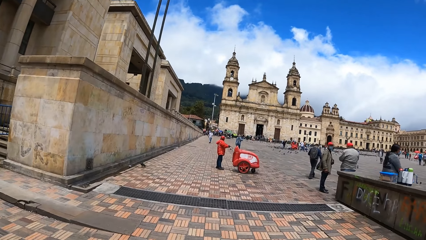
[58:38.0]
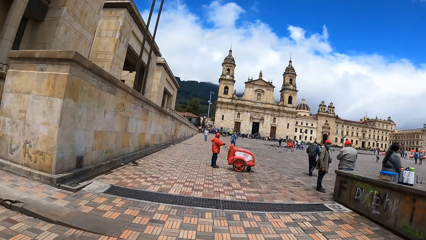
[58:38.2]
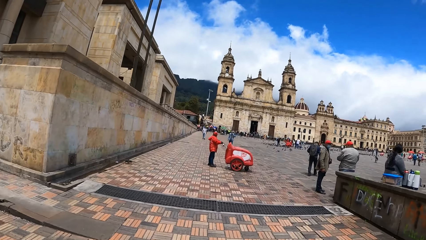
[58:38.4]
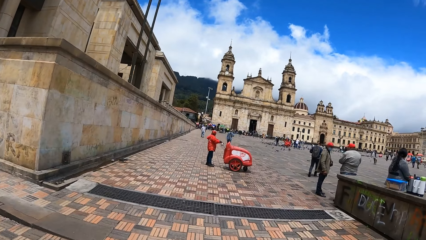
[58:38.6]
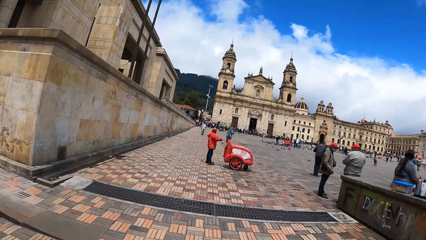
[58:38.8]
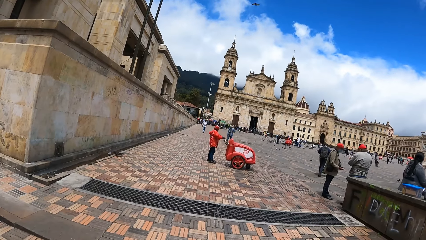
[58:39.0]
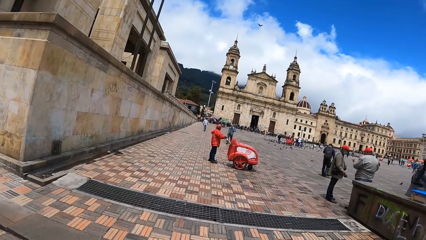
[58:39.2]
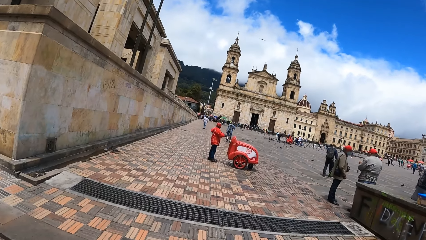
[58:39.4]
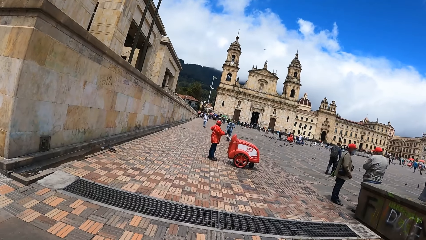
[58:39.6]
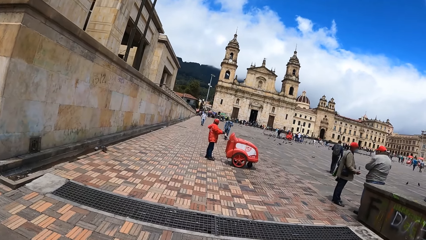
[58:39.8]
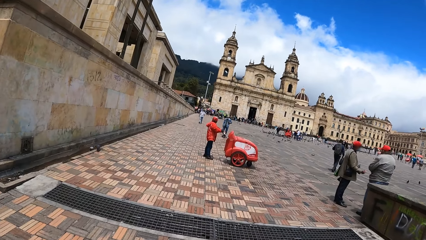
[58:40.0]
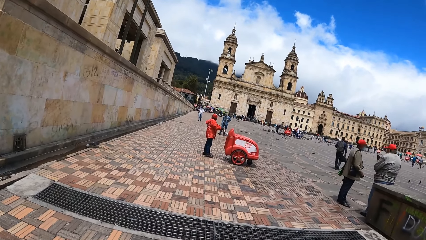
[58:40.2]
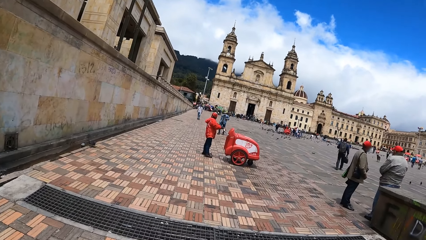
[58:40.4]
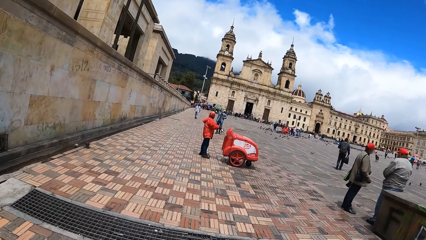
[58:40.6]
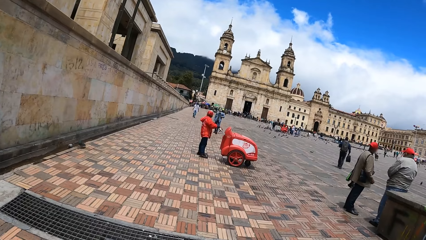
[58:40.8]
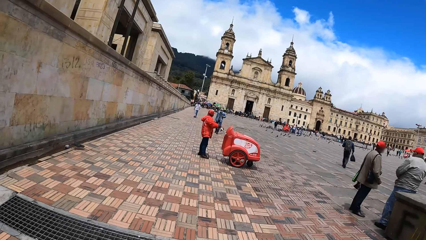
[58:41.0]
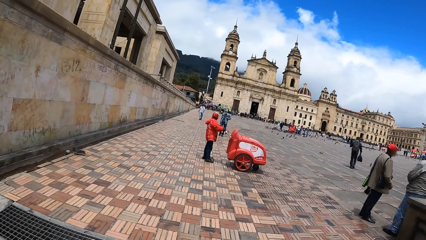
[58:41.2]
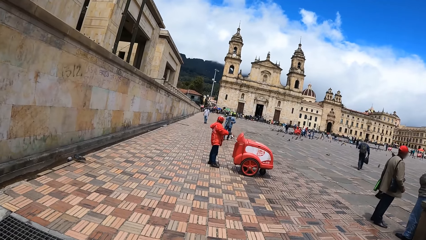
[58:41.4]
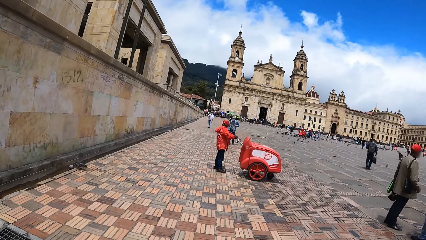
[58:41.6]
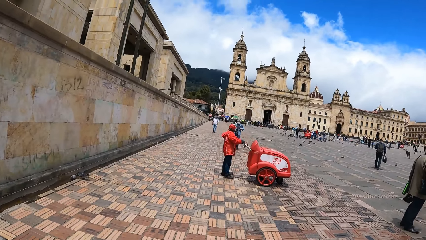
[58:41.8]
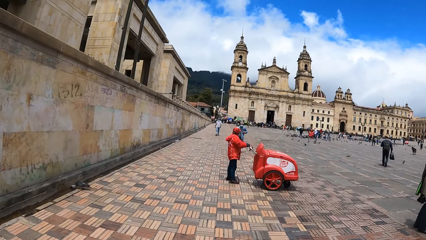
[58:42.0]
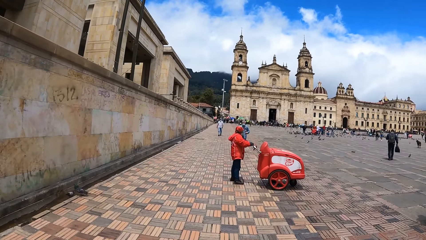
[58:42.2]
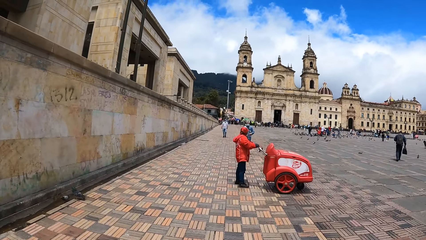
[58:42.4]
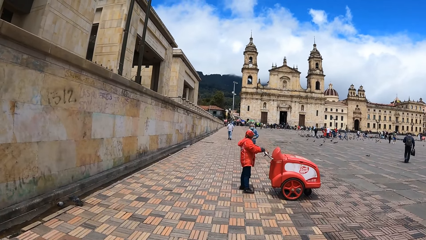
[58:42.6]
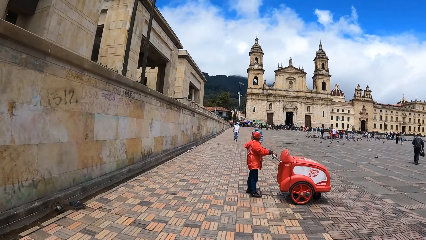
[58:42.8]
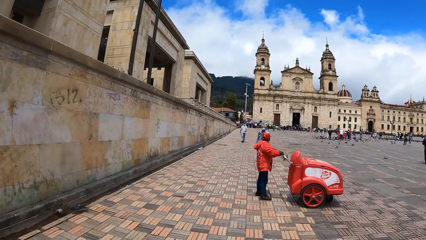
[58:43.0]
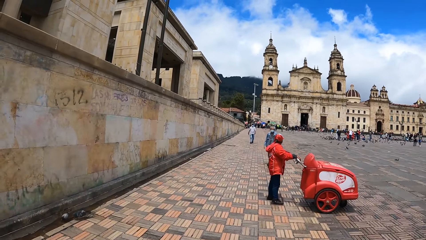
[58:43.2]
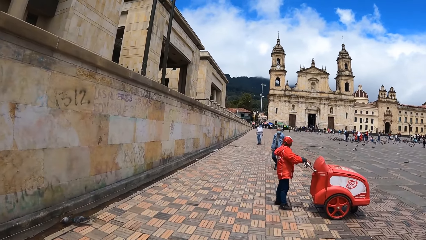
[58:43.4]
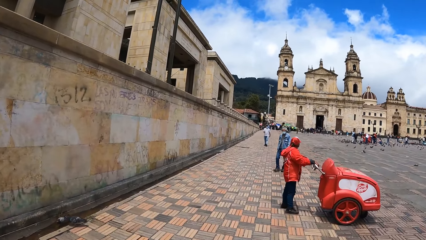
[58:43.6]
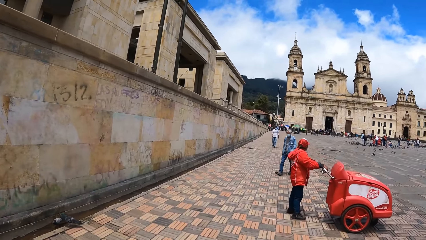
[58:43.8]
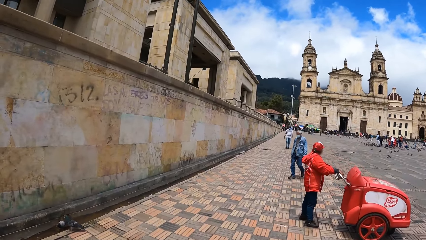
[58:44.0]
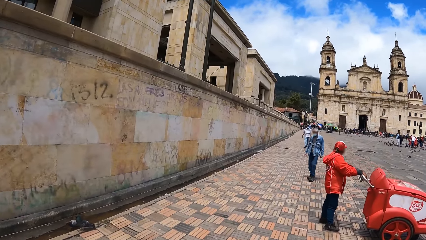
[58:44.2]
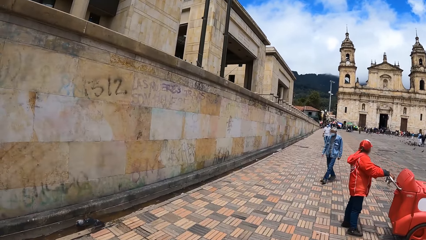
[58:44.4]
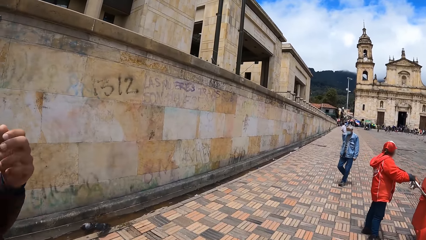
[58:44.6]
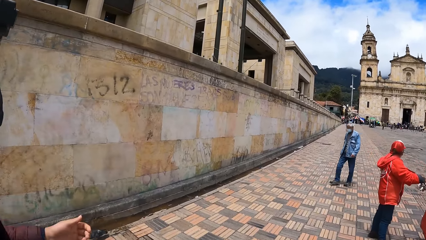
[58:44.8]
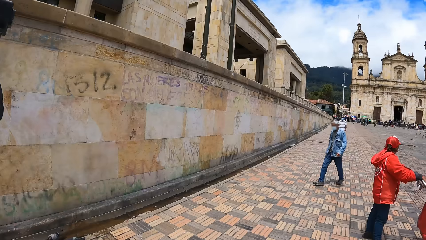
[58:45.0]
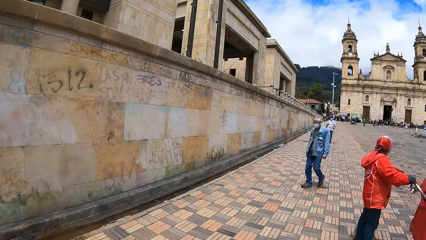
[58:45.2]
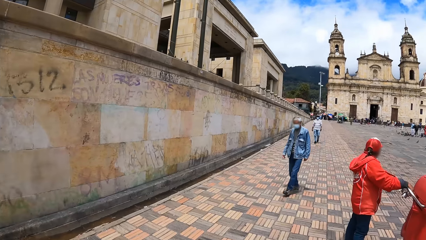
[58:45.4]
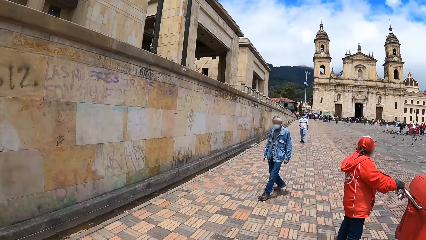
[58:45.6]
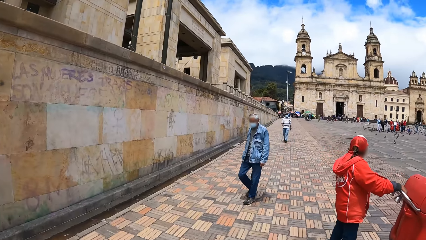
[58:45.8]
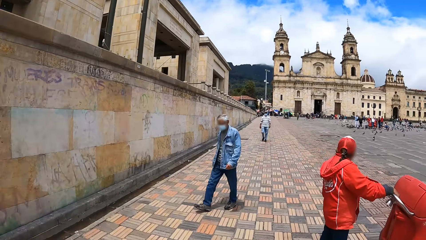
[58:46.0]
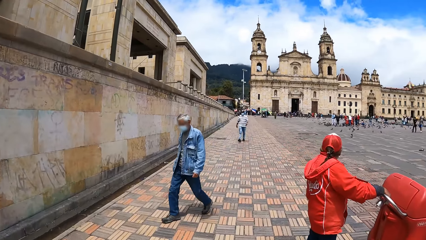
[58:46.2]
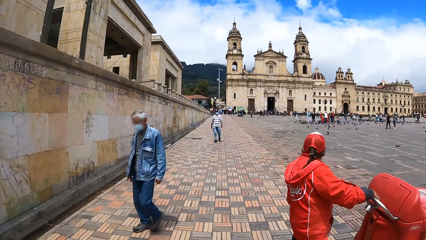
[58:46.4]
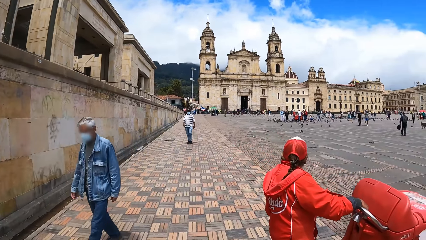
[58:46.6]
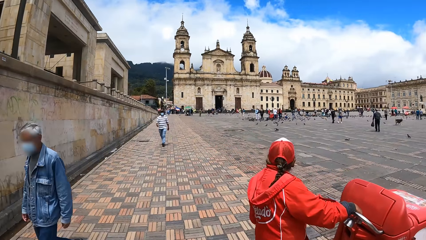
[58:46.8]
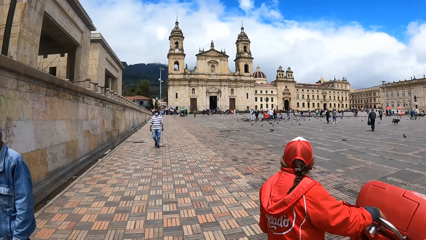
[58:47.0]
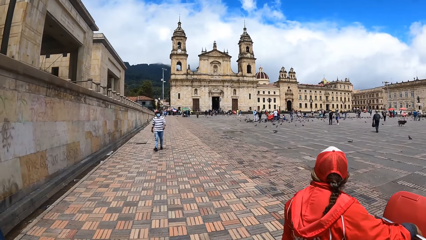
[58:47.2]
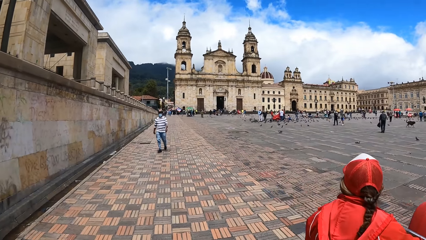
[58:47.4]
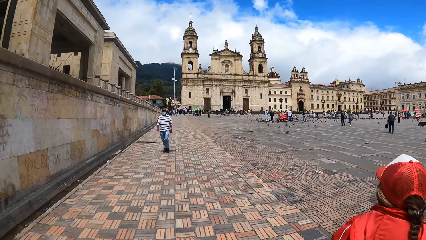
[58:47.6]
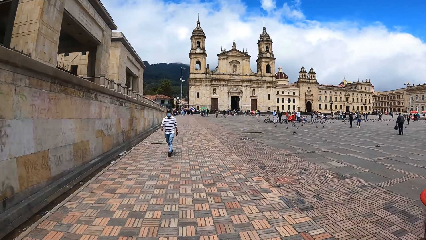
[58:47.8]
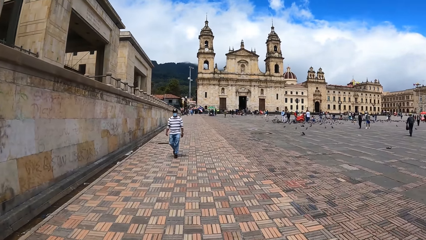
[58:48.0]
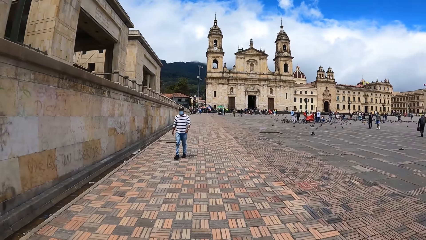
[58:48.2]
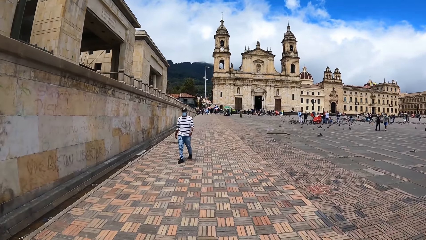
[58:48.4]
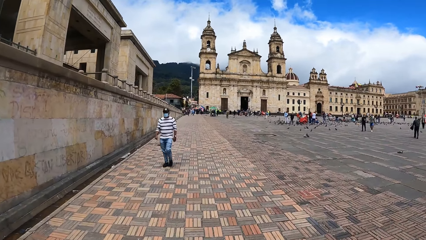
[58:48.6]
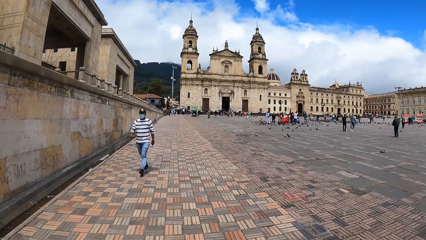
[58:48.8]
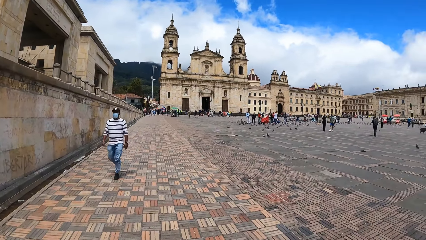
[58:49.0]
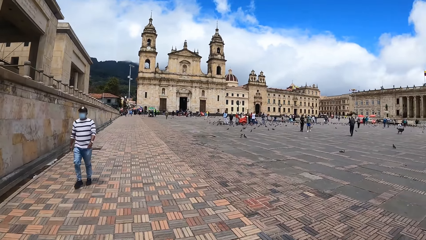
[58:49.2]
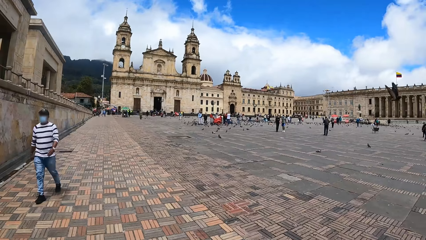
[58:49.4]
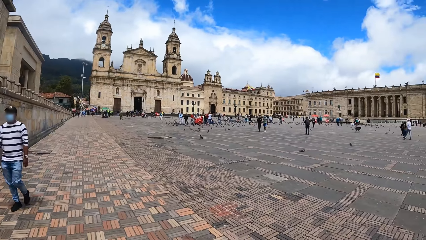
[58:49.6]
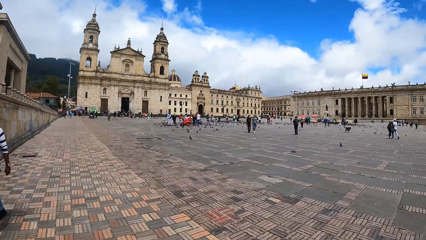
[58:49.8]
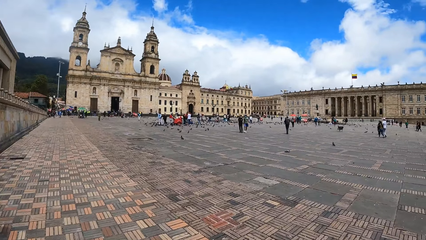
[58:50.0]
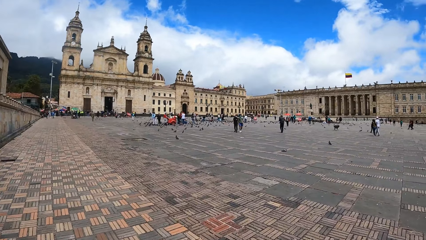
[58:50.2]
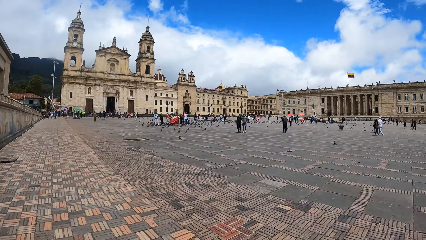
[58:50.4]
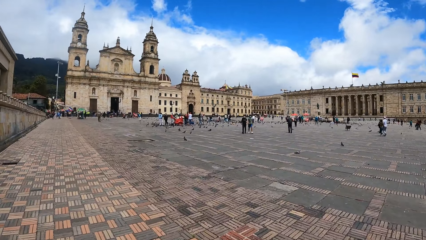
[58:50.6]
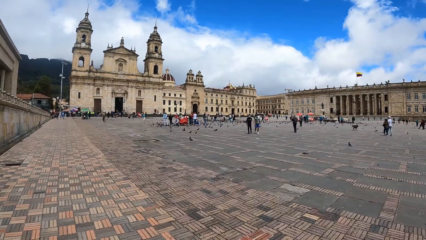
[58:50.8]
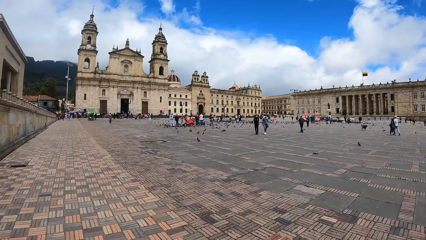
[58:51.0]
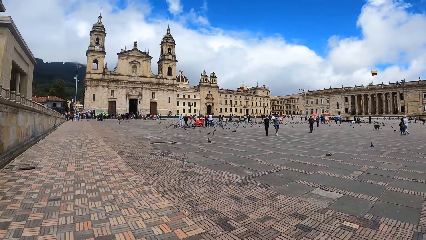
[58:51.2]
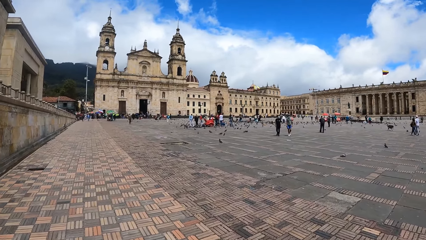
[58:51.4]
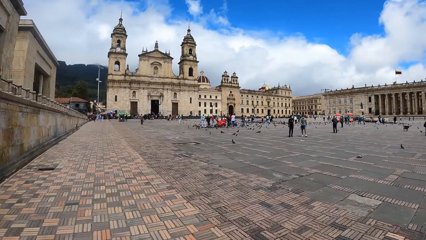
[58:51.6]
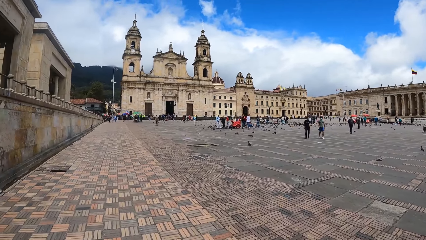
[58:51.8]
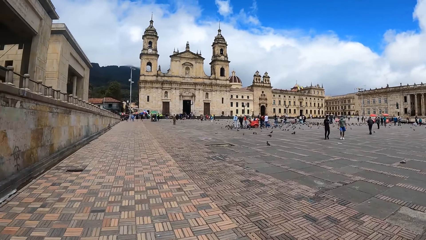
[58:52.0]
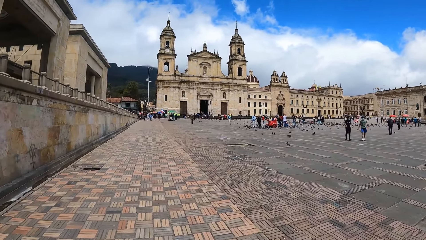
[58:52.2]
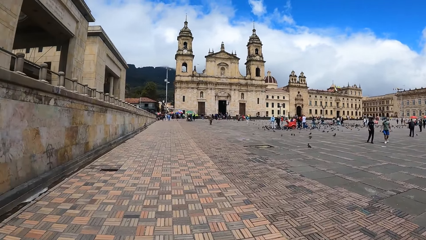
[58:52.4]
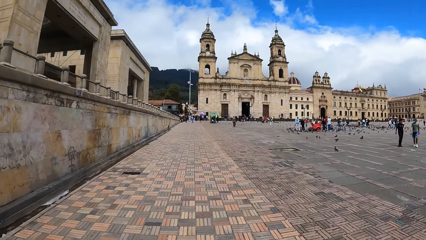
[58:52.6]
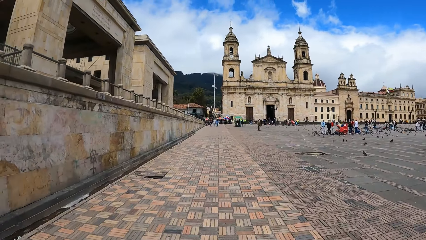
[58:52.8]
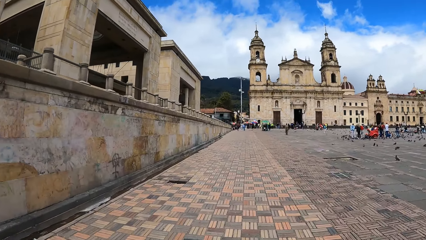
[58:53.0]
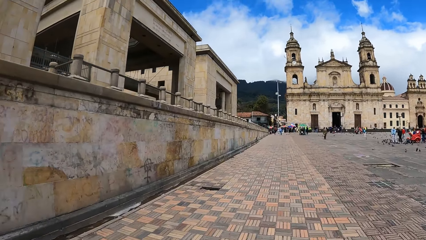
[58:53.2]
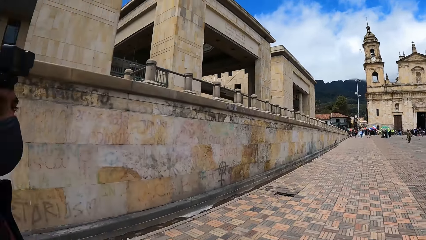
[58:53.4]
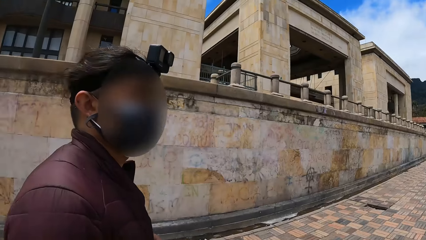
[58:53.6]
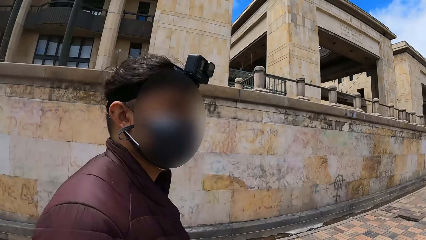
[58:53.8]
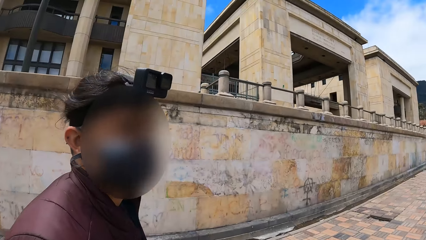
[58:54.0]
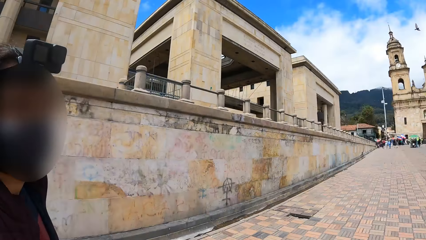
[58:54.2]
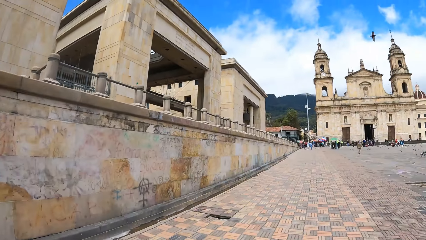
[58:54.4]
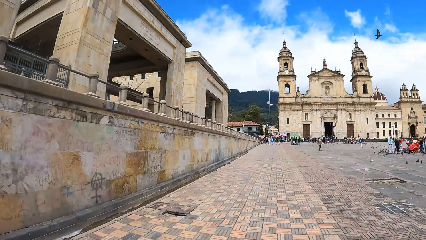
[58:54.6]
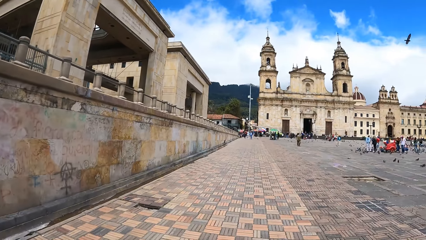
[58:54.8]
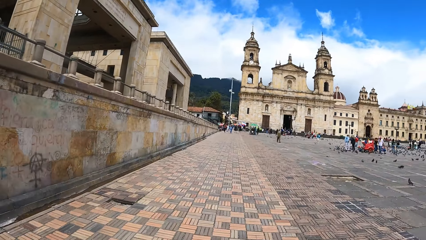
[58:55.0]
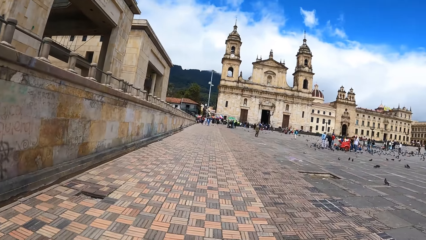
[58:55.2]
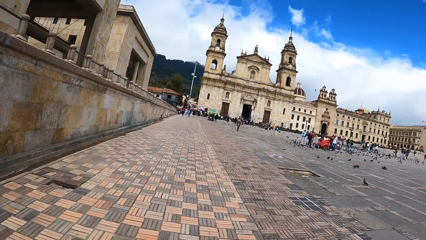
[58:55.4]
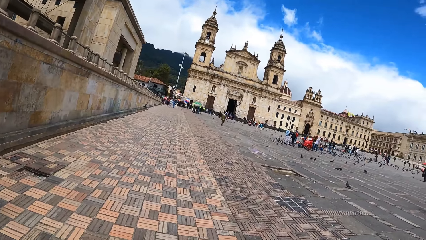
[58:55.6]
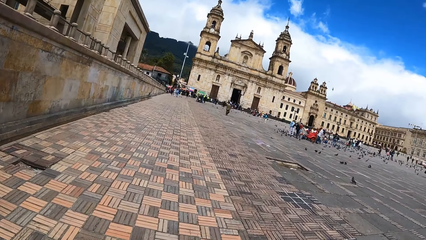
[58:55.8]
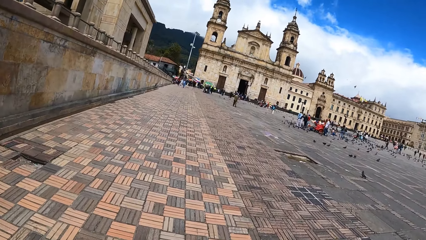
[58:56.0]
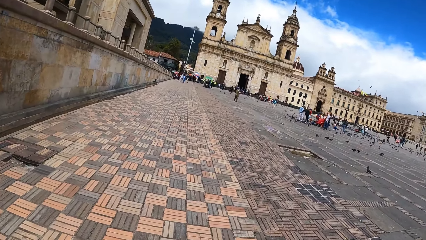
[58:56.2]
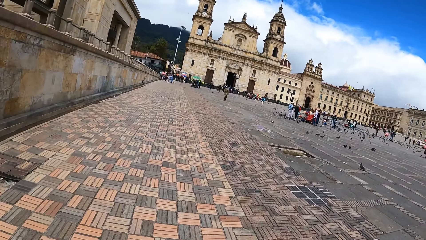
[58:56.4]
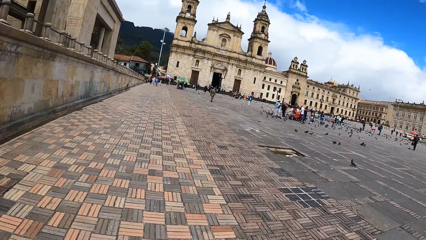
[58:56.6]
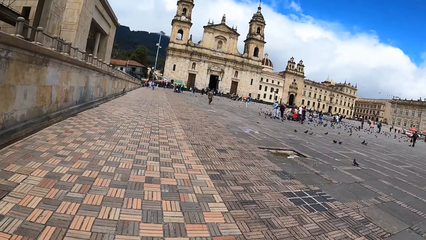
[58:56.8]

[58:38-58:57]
The camera wearer talks at a person. They walk on the road with the person. A man walks towards the camera wearer. A woman walks towards the camera wearer. Another woman walks towards the camera wearer.
